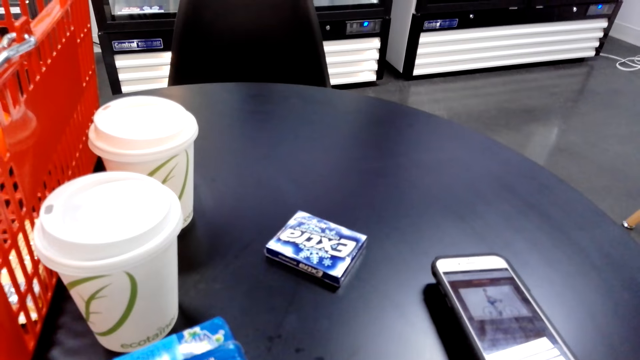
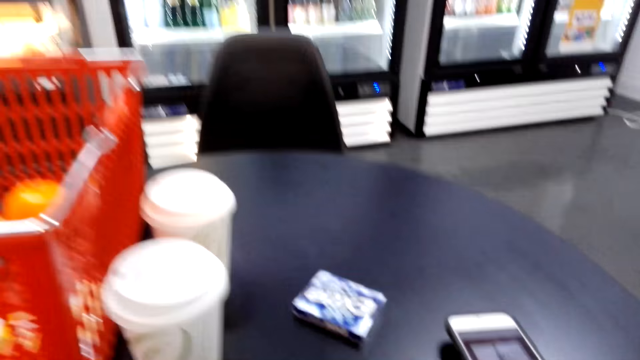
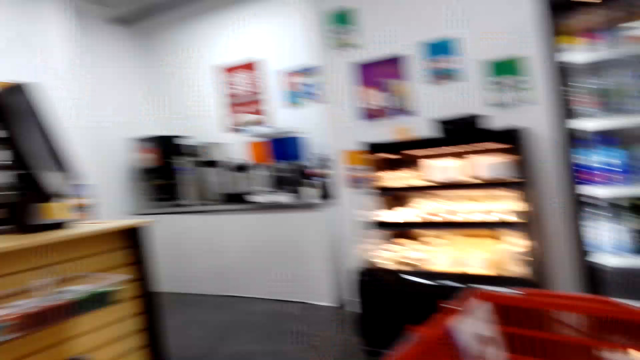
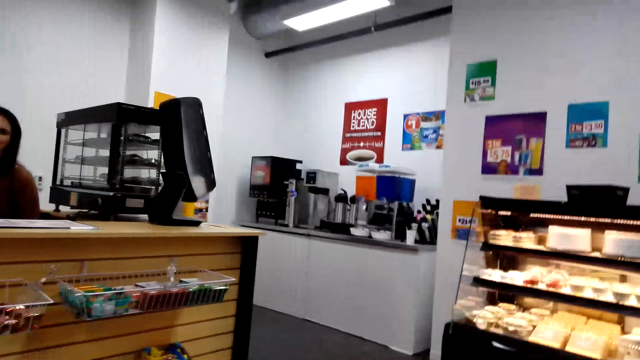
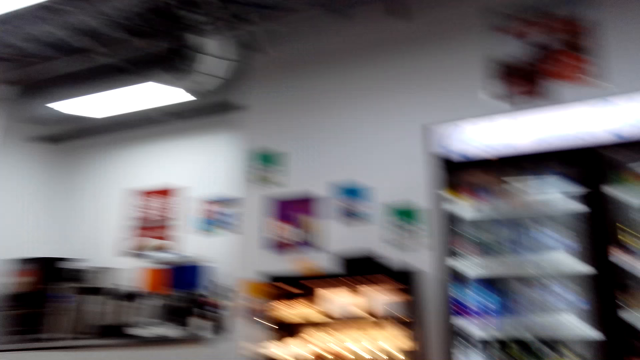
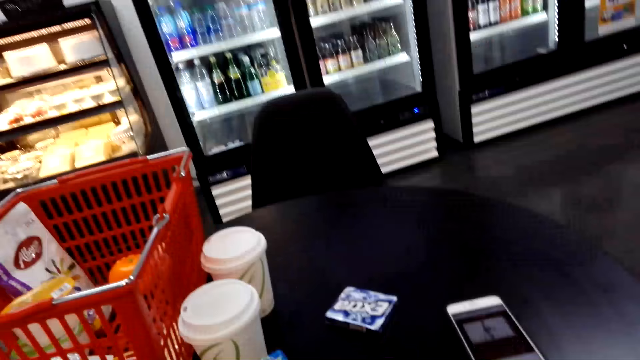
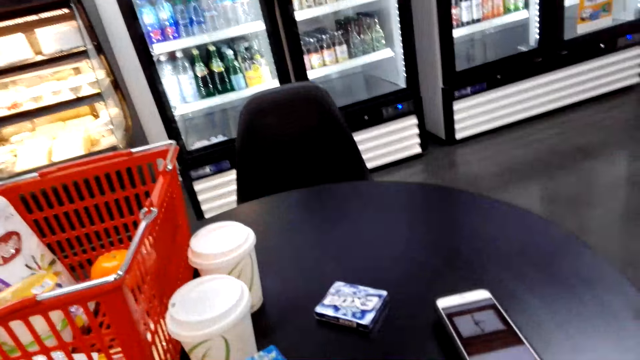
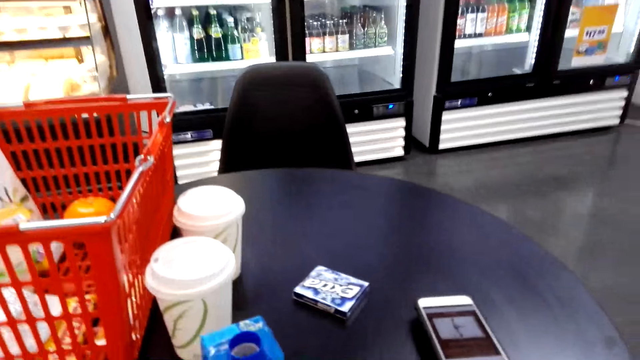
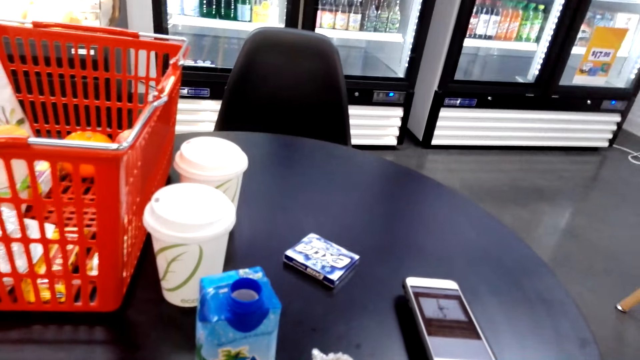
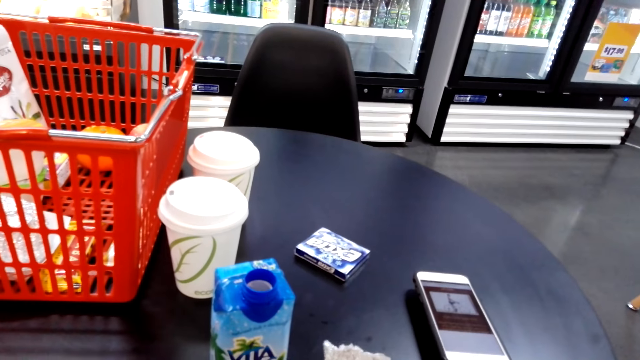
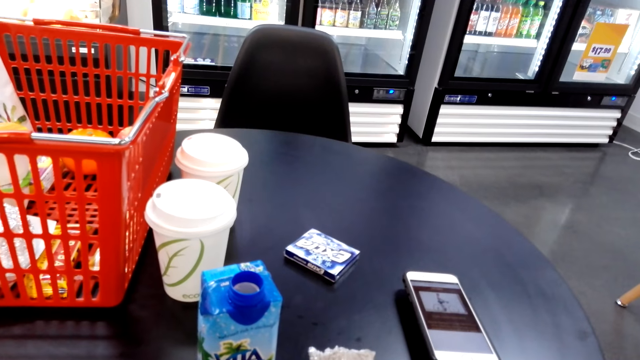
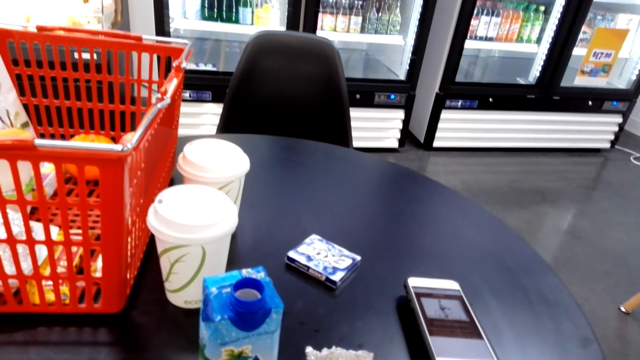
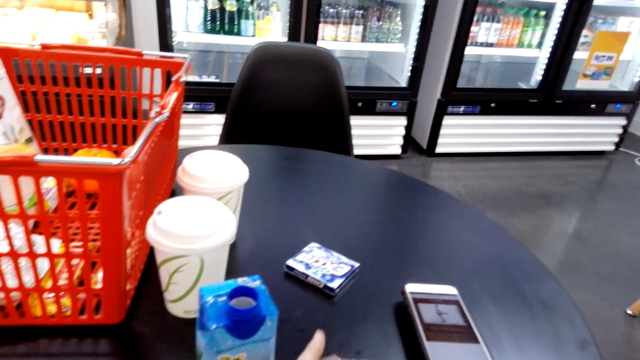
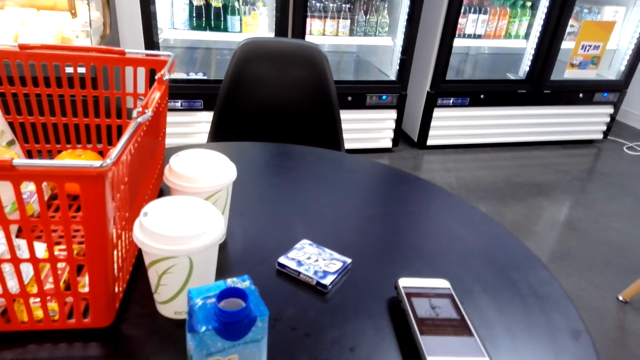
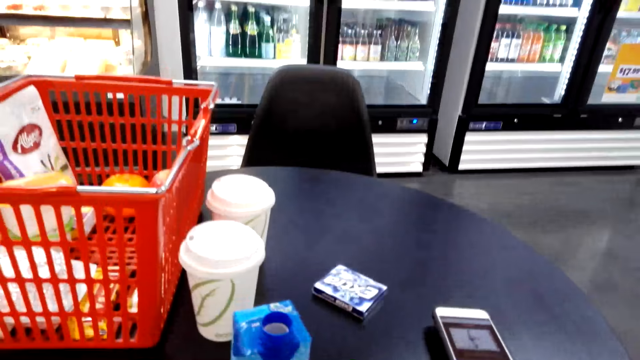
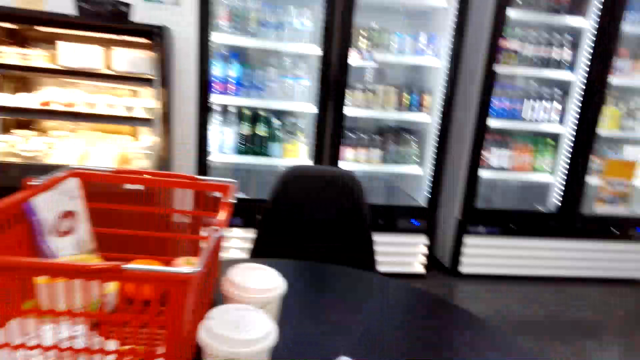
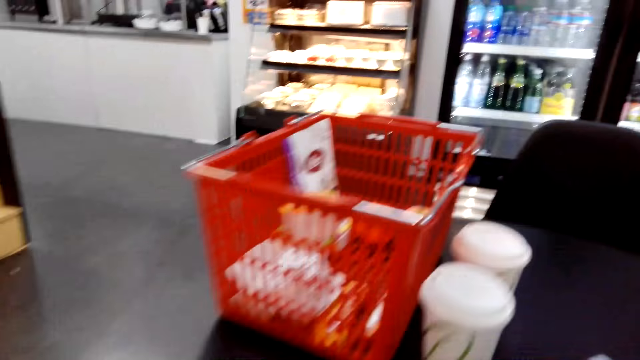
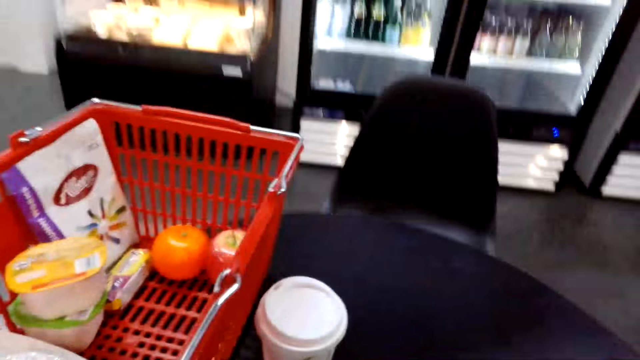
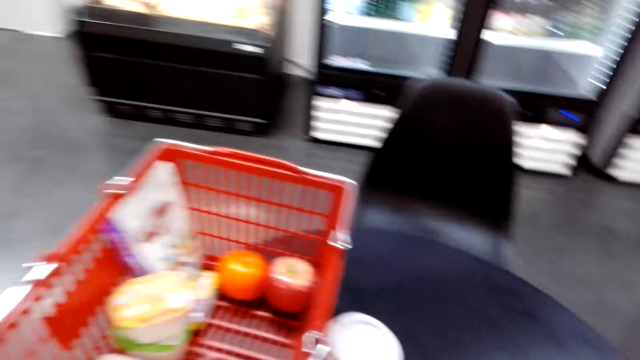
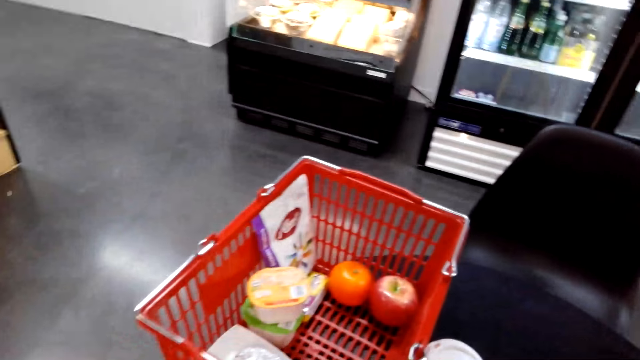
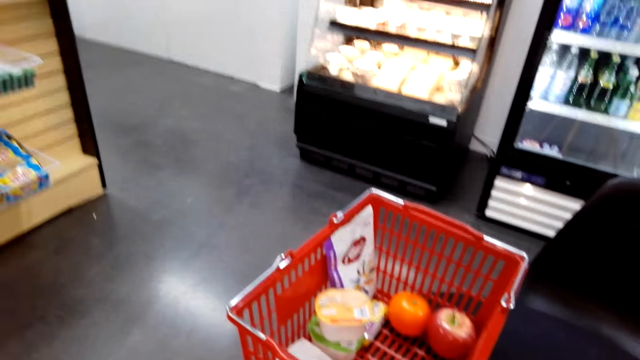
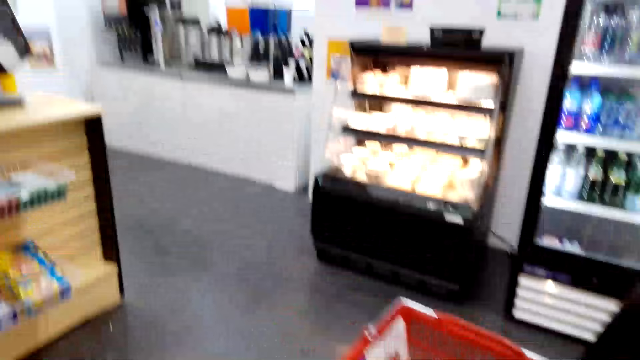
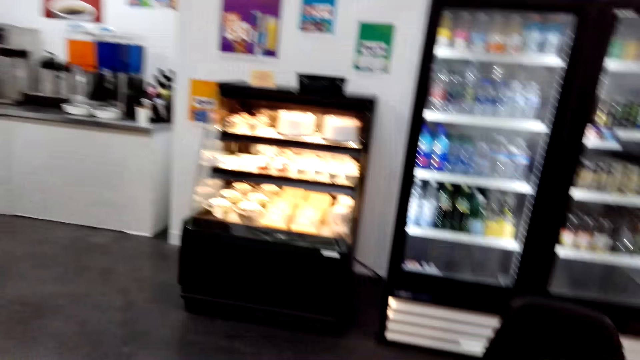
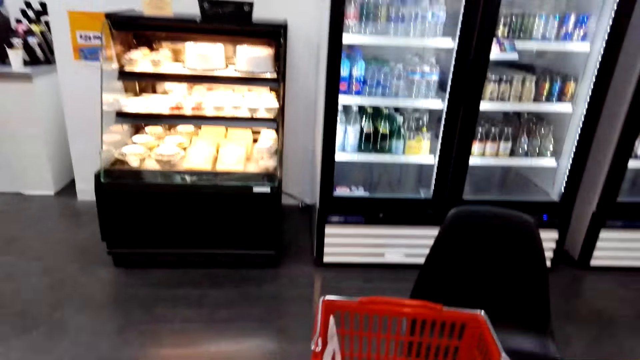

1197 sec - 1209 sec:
The camera wearer puts the hot dog on the table.

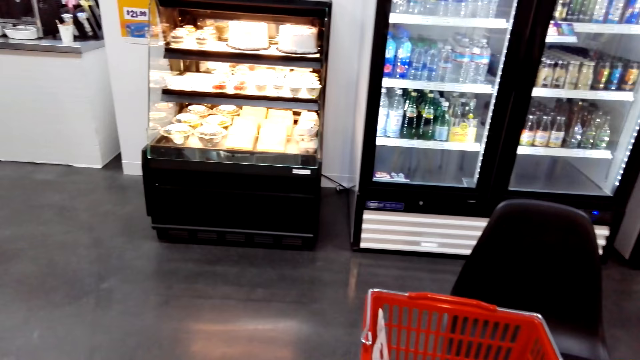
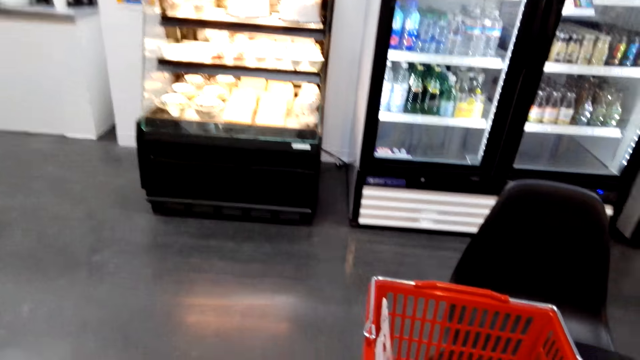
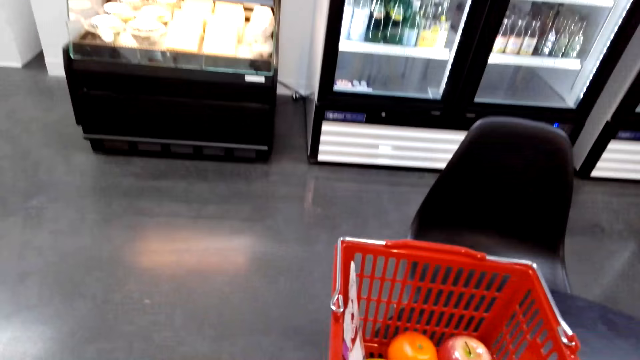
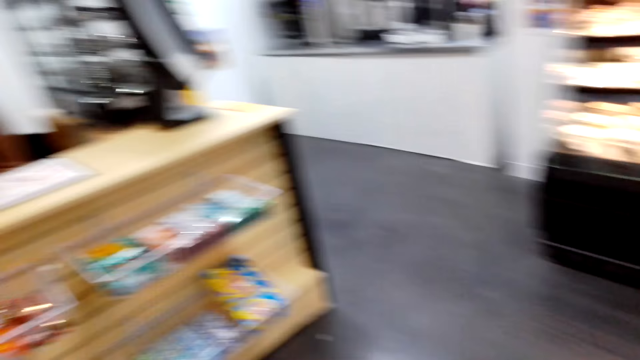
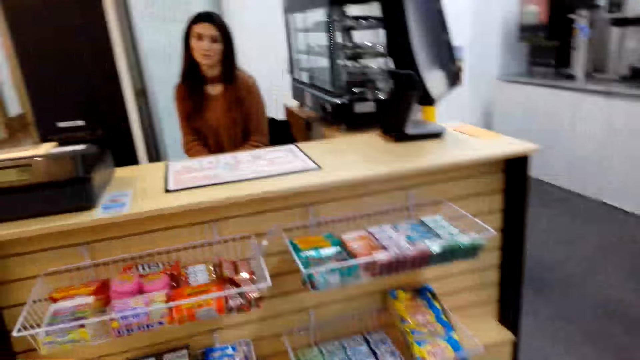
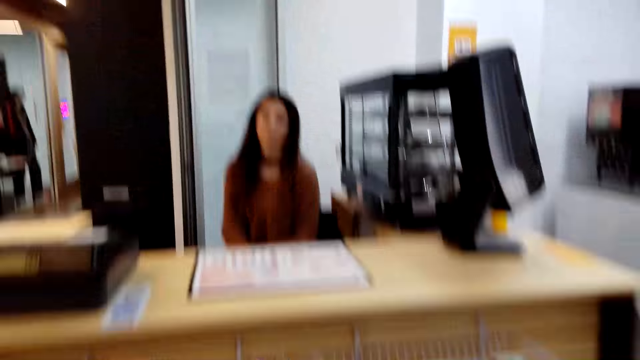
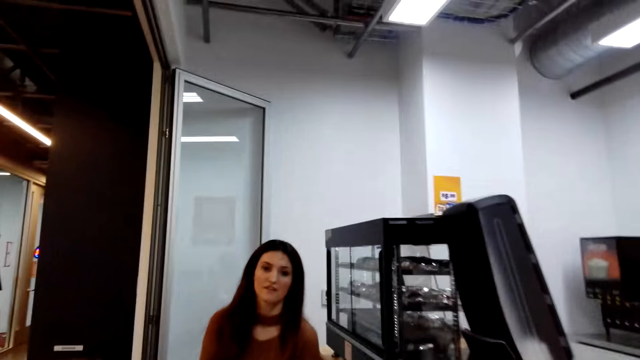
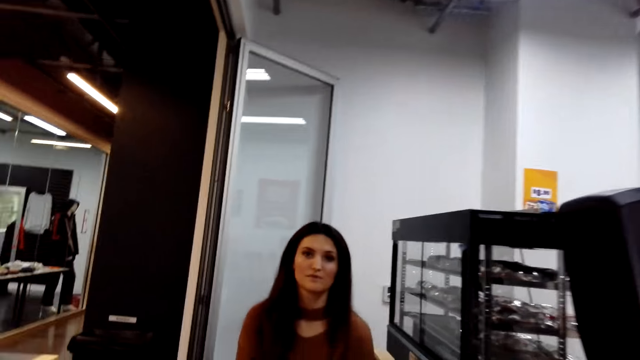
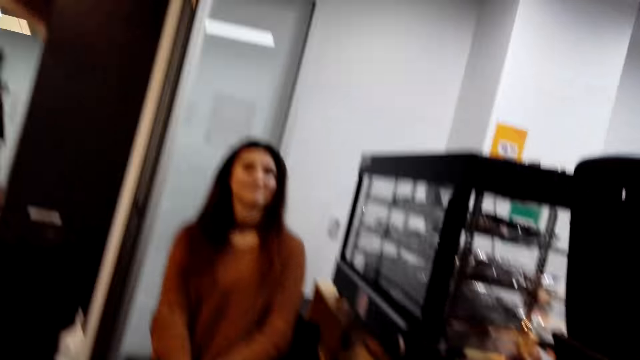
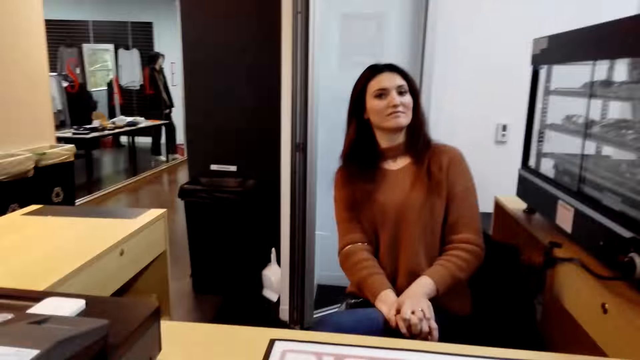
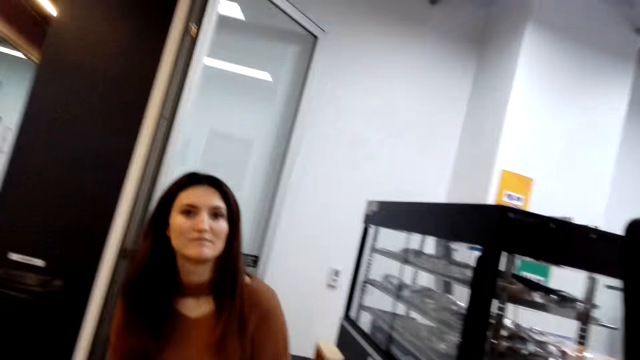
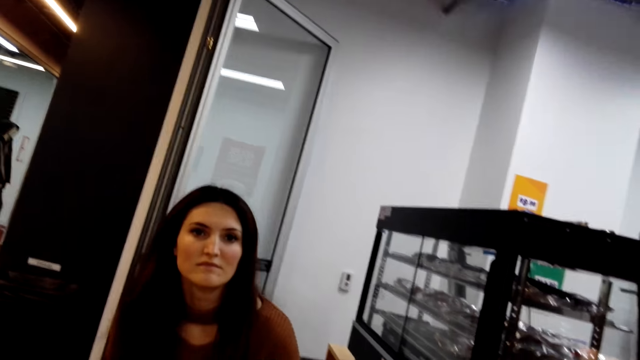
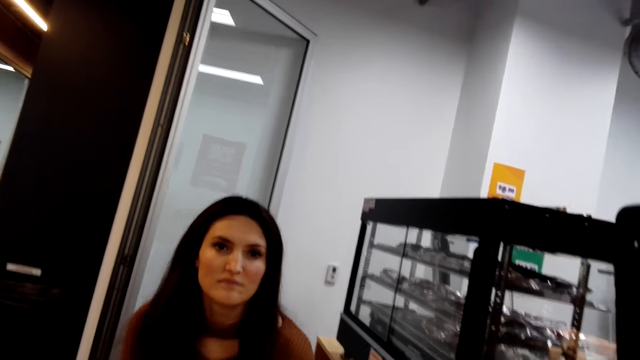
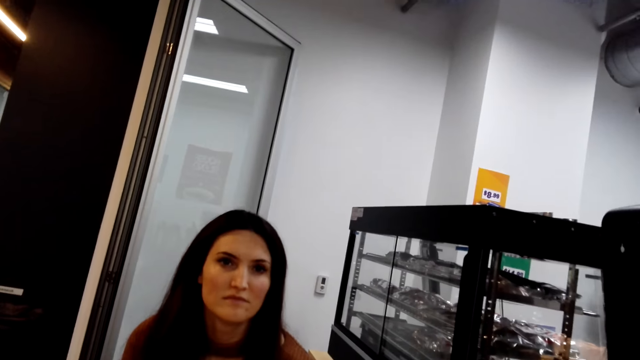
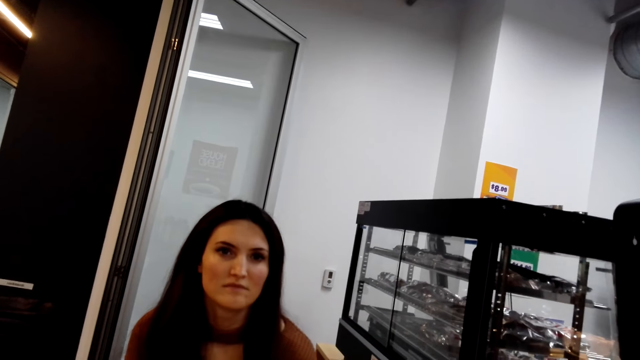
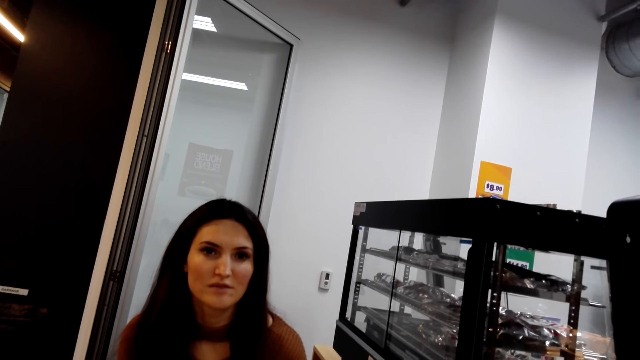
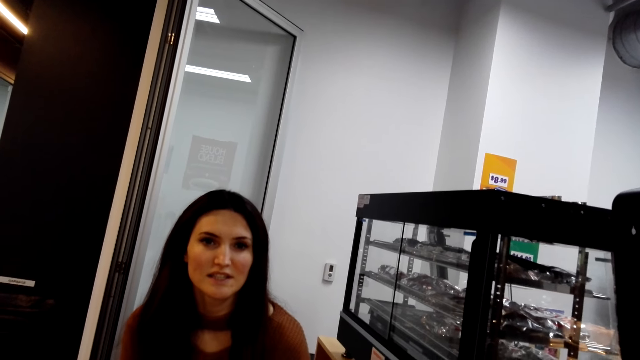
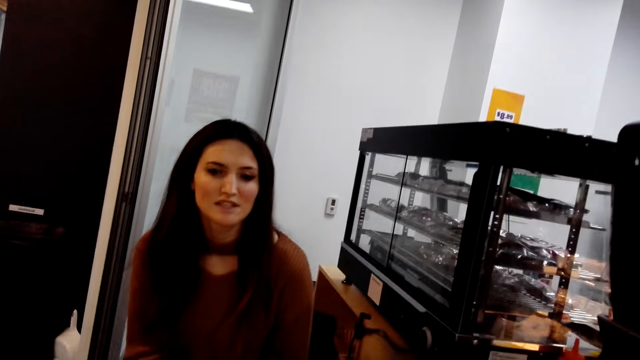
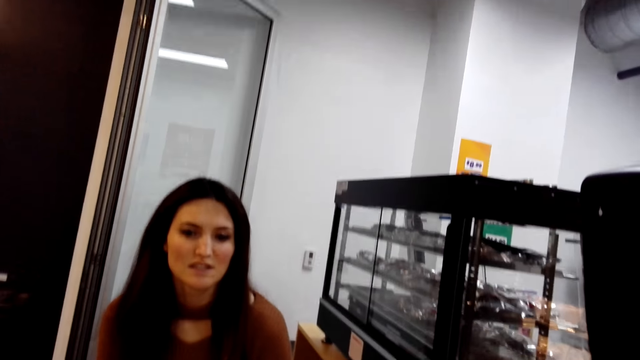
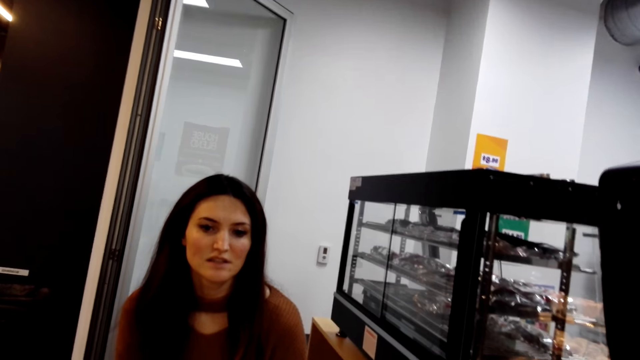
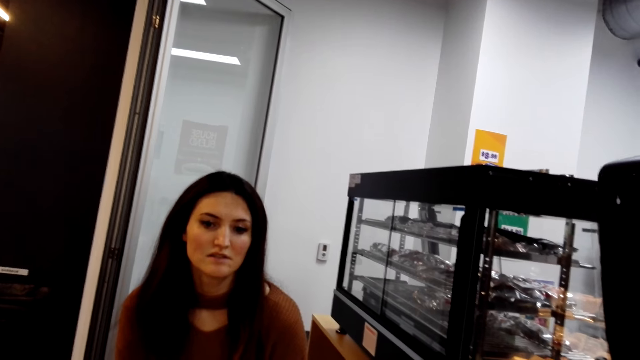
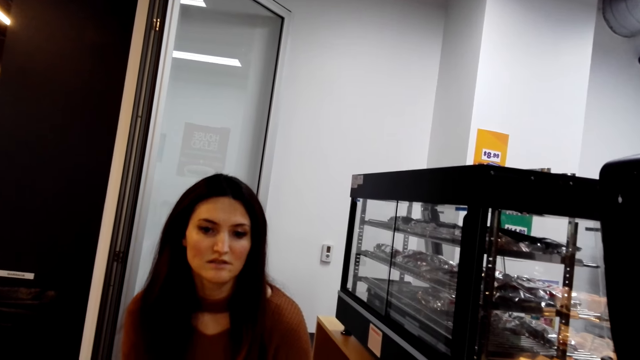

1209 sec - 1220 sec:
The camera wearer walks towards the cashier at the counter. They interact with the cashier.
